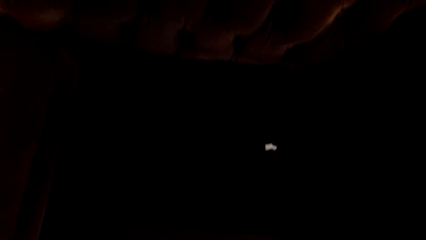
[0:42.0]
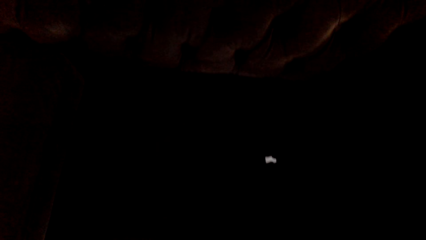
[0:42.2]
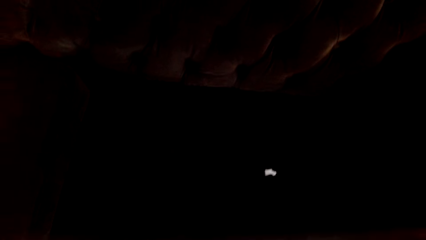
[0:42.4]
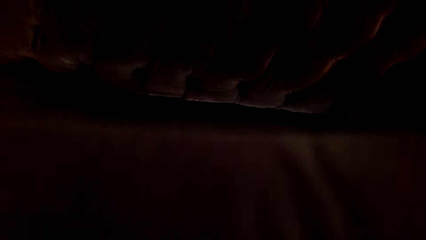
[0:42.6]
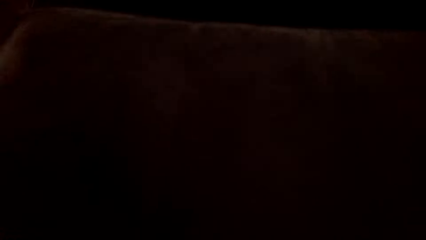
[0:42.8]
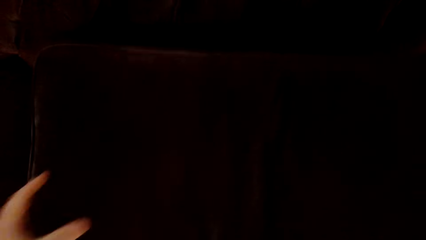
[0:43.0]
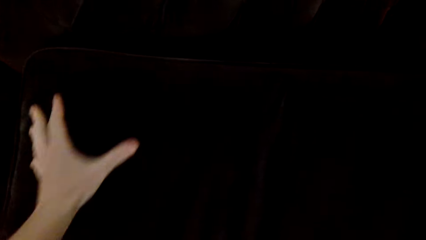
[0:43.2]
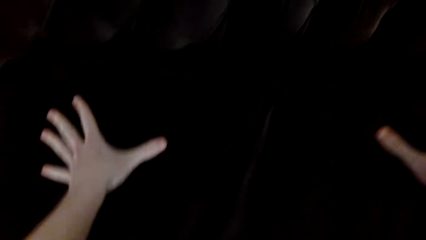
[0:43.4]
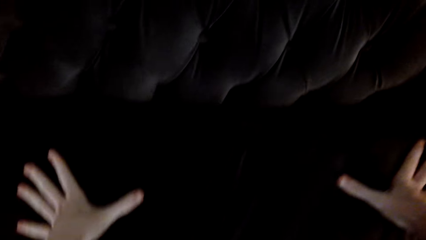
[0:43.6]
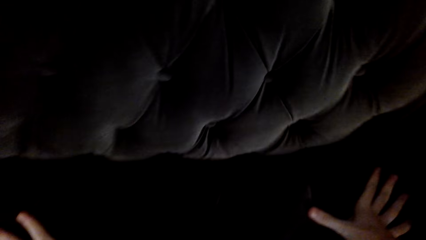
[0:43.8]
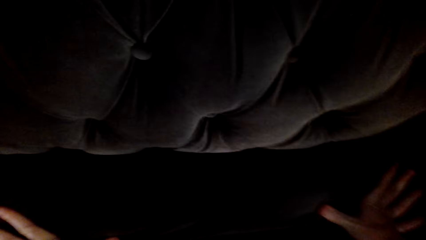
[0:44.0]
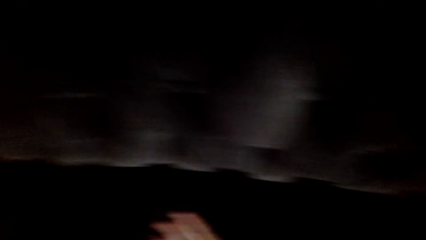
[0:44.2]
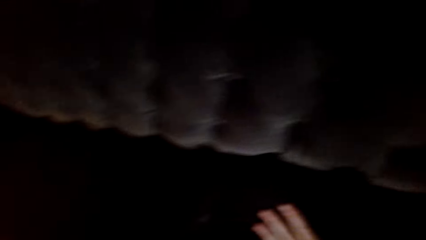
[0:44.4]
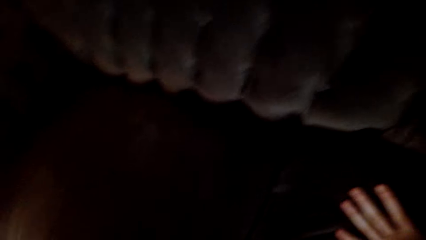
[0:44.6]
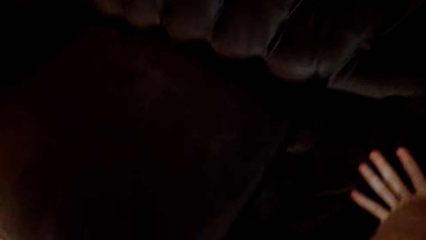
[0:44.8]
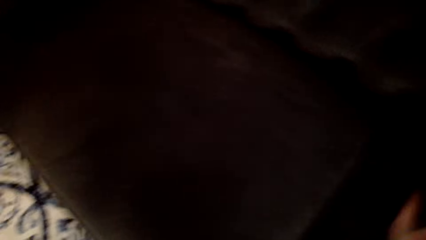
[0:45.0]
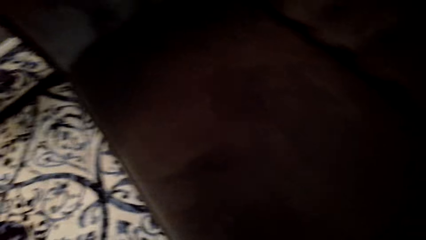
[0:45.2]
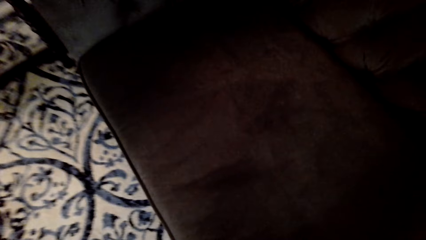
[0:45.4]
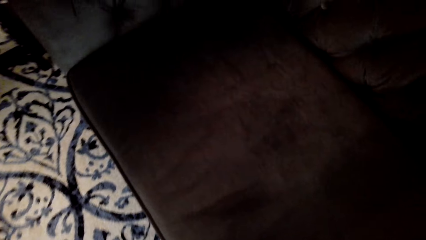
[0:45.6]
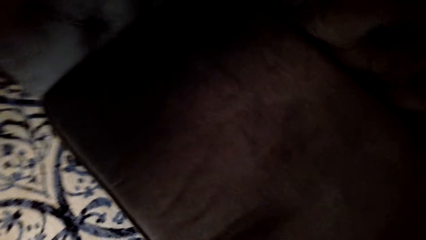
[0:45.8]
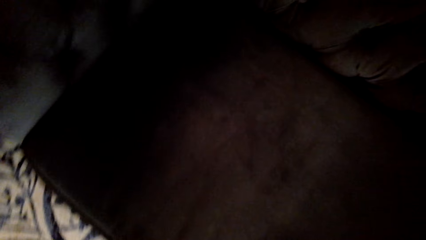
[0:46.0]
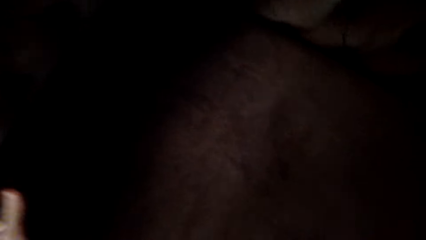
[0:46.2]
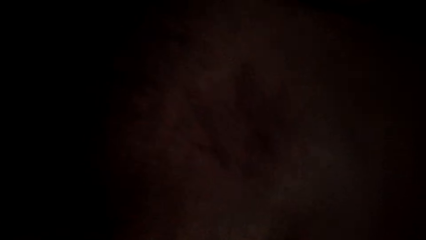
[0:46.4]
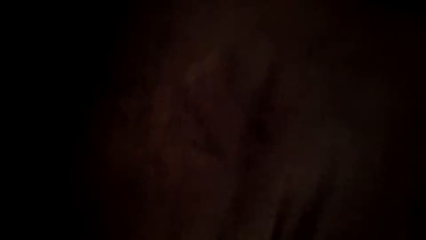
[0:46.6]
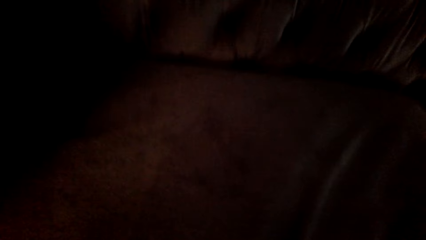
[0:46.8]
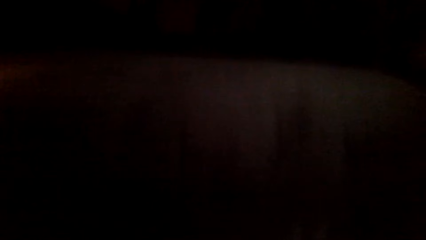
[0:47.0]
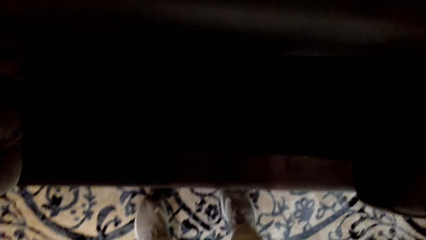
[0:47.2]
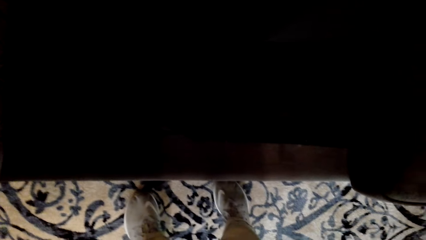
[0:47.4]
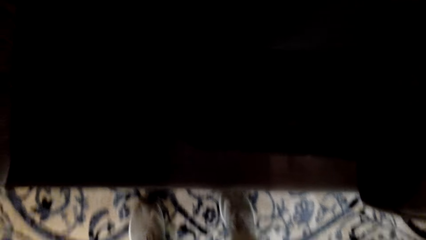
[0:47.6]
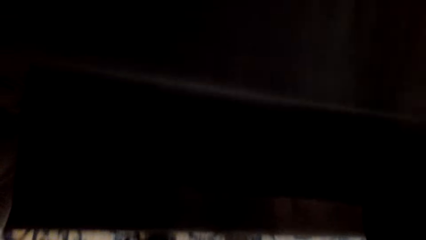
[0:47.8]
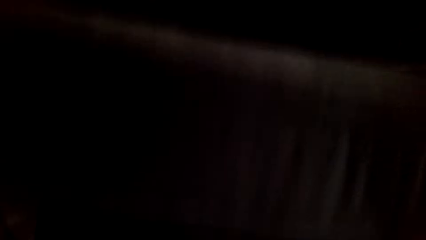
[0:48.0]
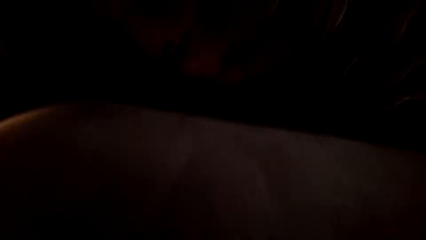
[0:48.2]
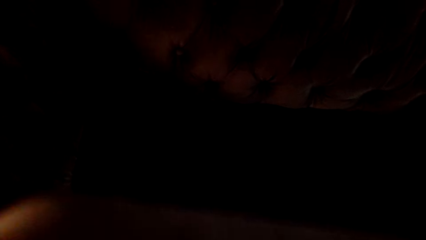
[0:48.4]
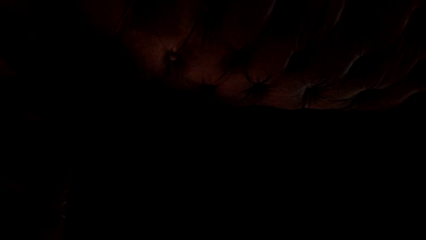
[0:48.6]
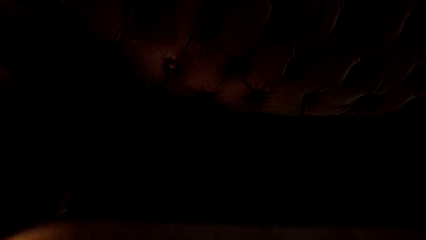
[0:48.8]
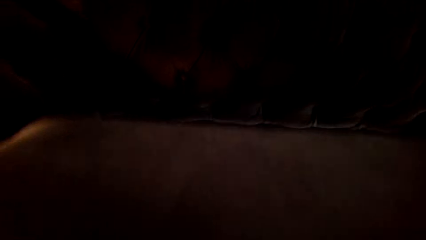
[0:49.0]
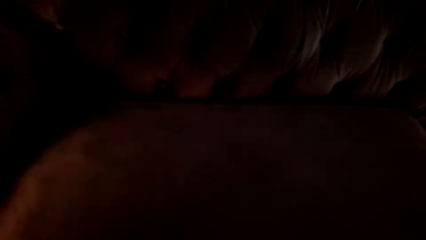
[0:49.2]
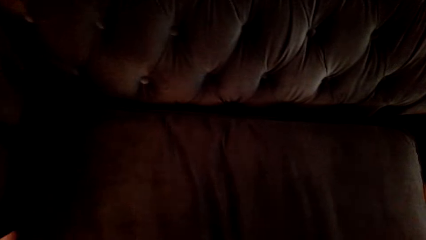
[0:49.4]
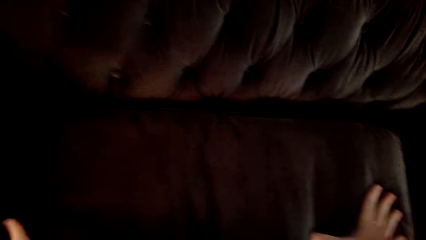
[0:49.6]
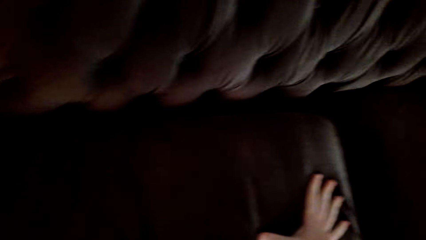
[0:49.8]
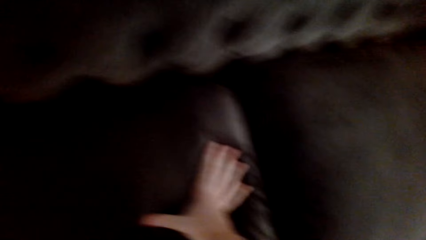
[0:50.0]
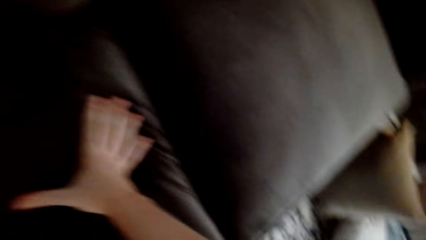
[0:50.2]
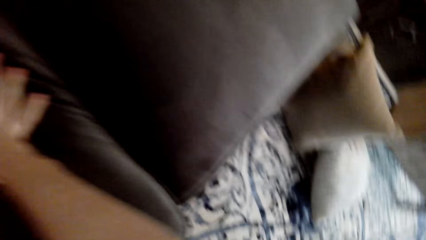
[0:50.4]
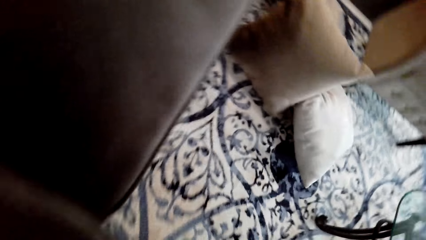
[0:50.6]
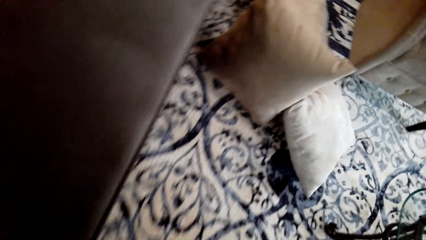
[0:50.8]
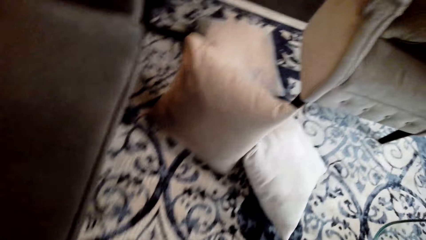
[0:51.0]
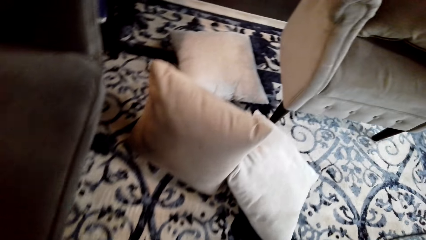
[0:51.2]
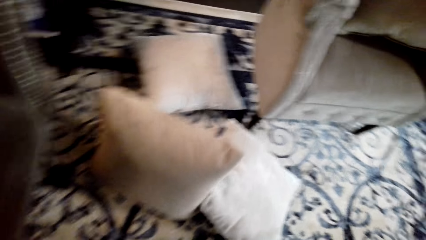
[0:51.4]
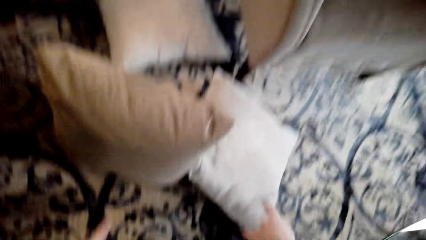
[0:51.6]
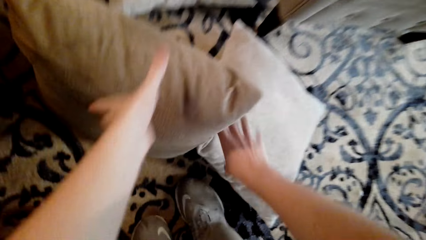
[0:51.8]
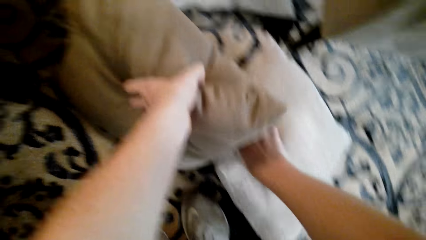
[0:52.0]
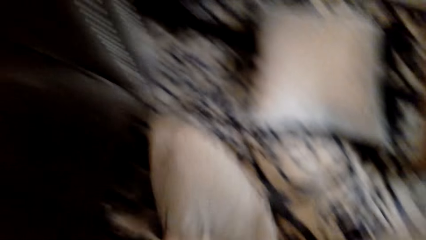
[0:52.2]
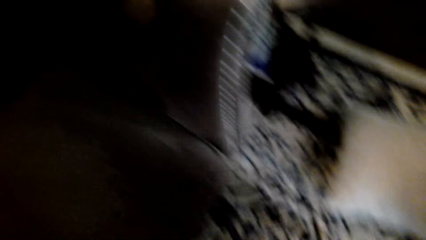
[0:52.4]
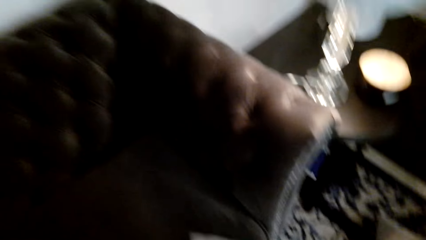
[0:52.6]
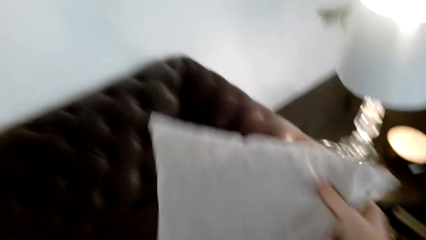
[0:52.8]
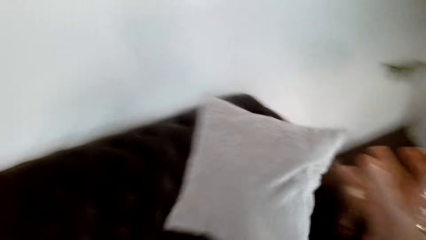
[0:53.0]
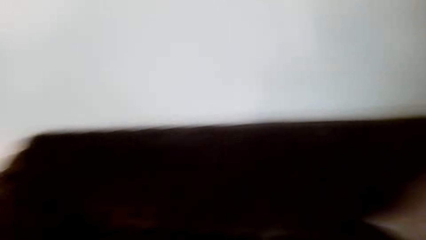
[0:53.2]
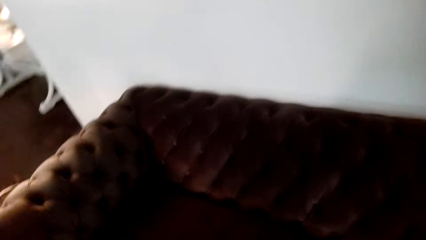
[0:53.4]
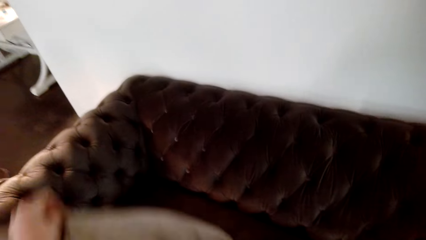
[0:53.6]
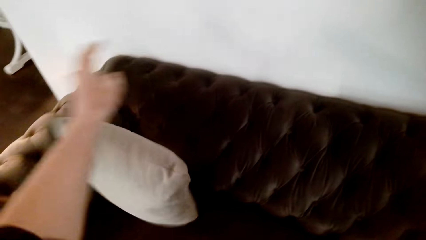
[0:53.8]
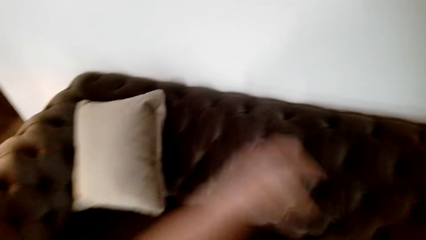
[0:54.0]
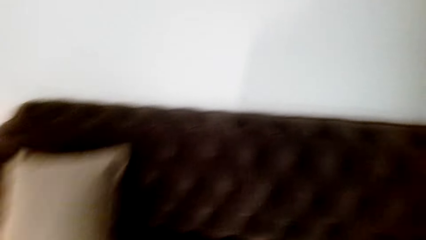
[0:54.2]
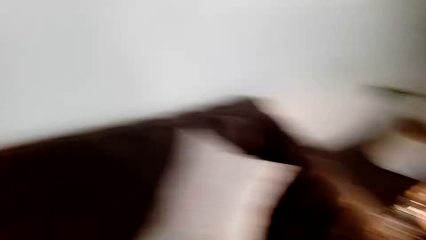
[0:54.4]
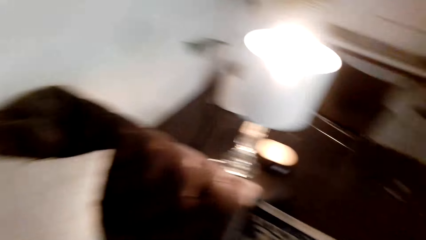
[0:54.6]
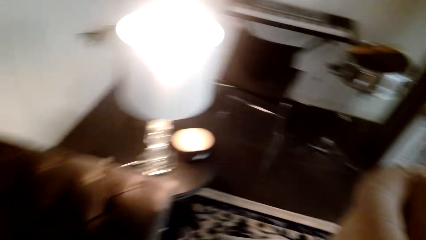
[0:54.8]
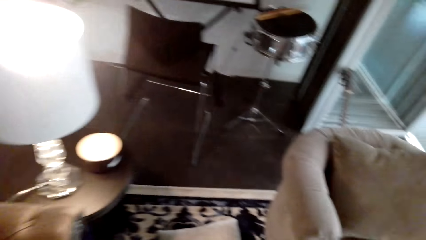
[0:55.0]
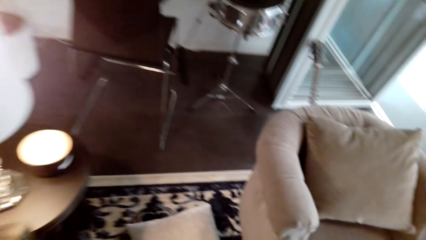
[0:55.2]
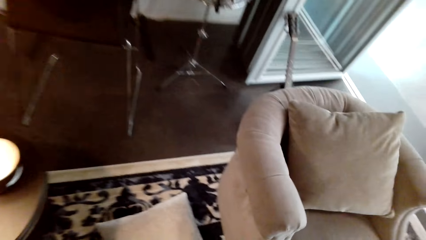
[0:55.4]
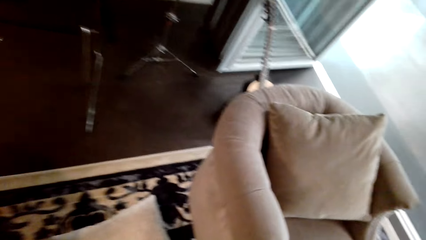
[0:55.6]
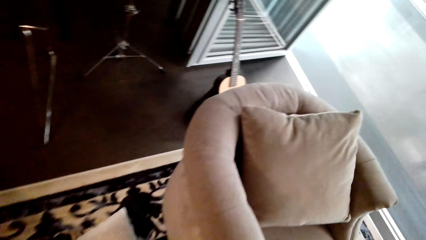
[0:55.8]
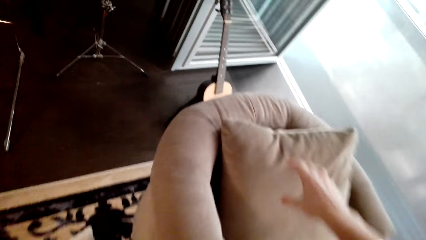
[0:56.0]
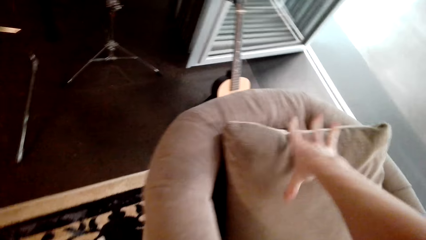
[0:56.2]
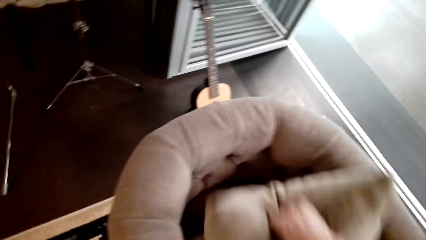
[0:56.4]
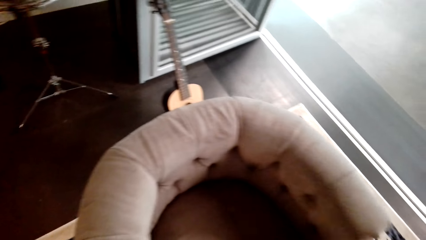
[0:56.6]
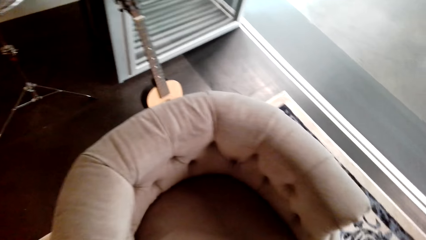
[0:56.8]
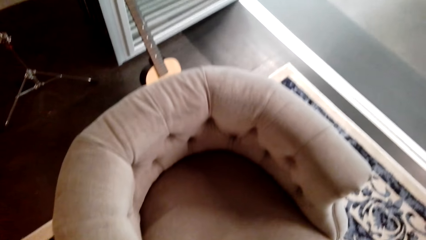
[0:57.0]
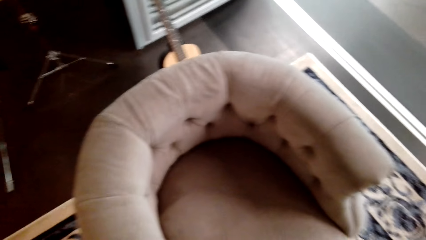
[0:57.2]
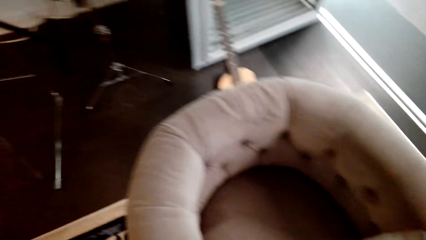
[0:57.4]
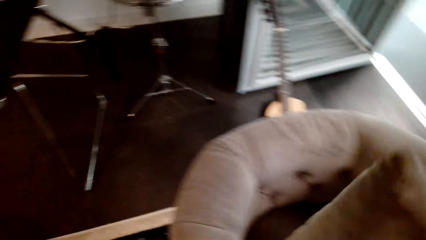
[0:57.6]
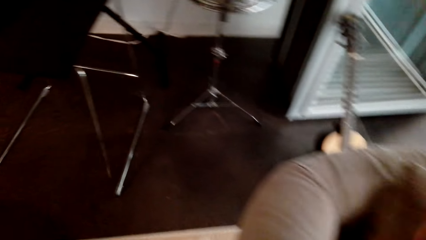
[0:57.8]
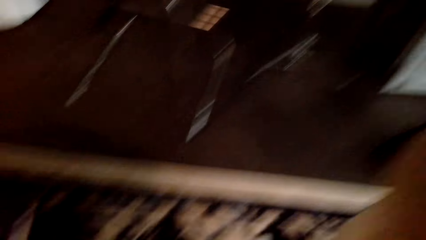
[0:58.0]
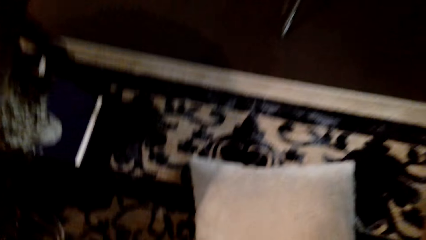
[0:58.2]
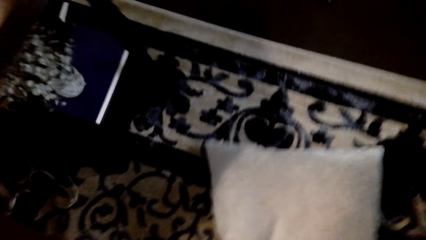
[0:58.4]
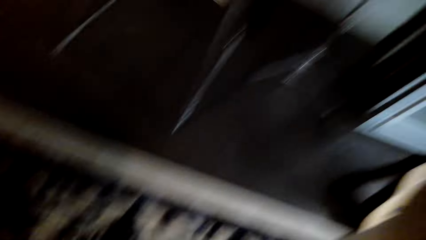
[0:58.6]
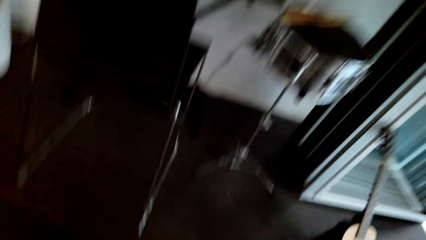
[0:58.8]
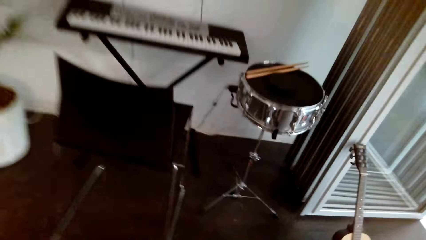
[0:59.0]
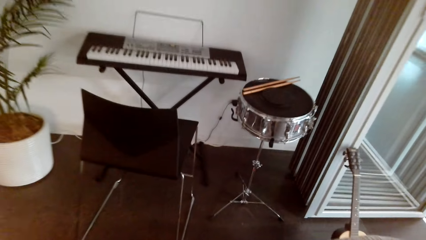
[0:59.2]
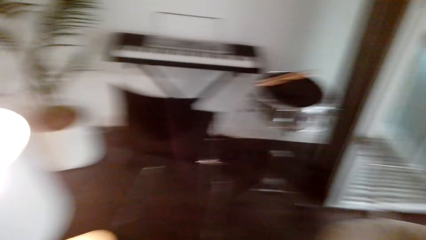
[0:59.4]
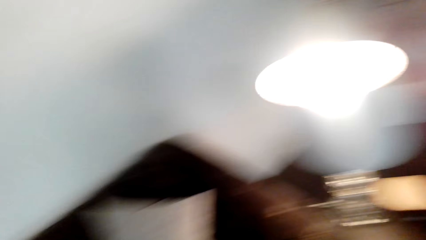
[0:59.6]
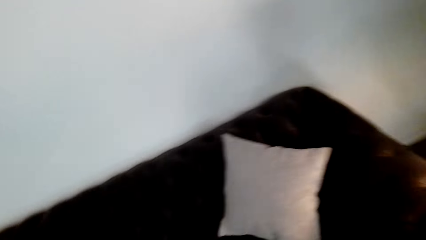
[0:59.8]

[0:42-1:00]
The camera wearer looks at the sofa and looks around. They return the sofa cushion, remove the sofa cushion, look at the sofa, and return the sofa cushion. They walk and look around. They pick up the pillows on the floor and put the pillows on the sofa. They pick up the pillow on the chair, look at the chair, and put the pillow on the chair. They pick up the pillow on the floor.
